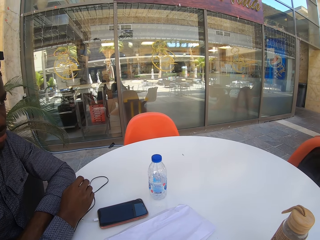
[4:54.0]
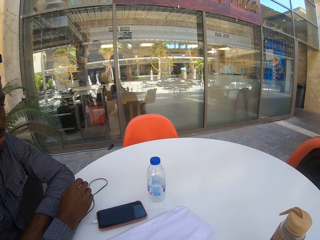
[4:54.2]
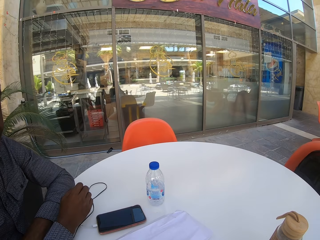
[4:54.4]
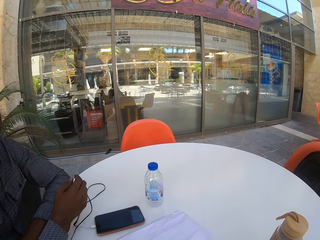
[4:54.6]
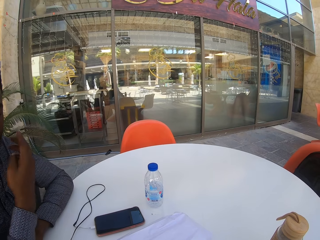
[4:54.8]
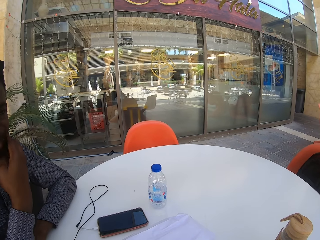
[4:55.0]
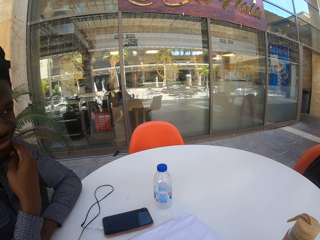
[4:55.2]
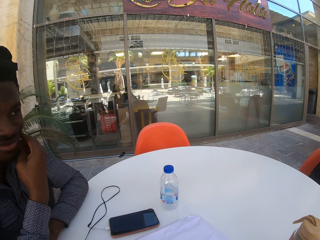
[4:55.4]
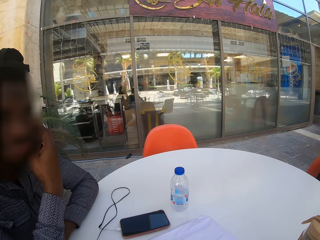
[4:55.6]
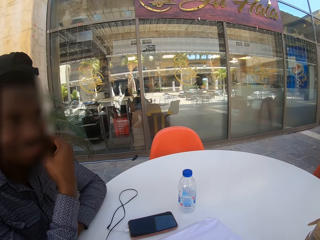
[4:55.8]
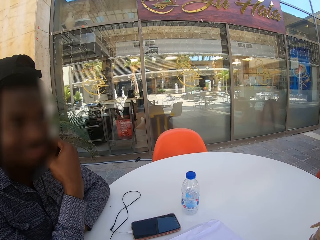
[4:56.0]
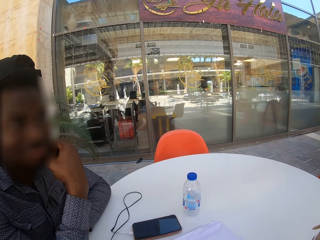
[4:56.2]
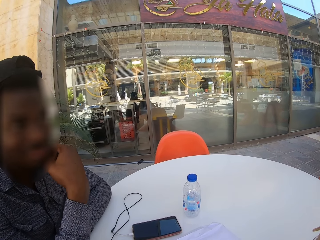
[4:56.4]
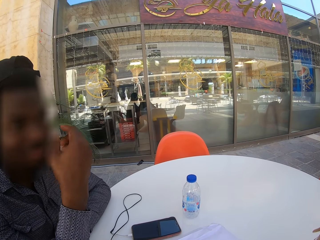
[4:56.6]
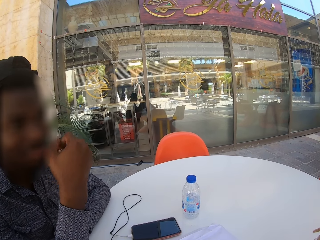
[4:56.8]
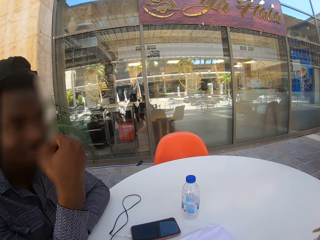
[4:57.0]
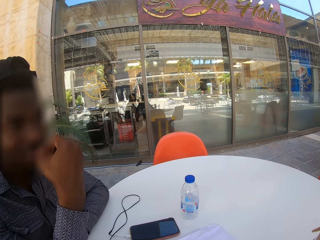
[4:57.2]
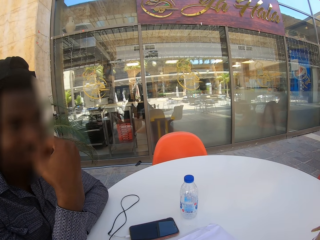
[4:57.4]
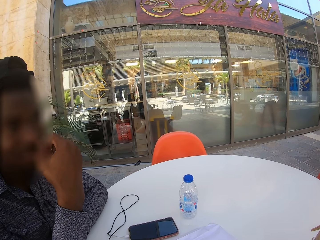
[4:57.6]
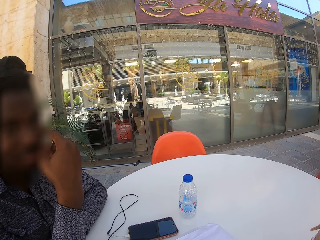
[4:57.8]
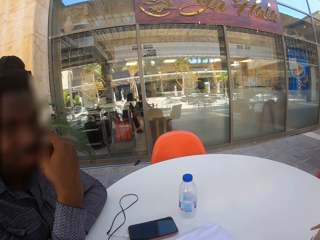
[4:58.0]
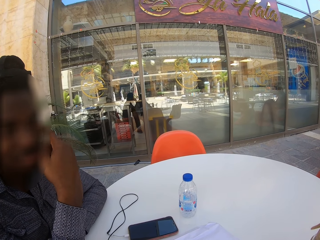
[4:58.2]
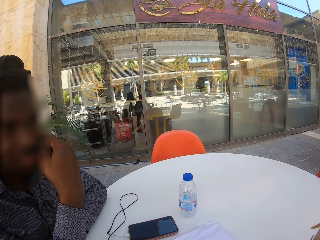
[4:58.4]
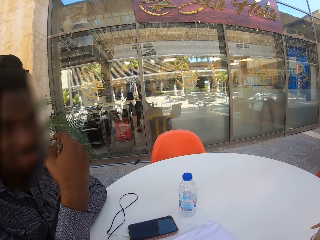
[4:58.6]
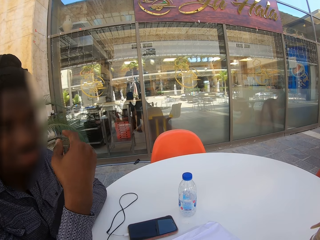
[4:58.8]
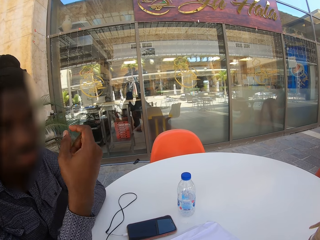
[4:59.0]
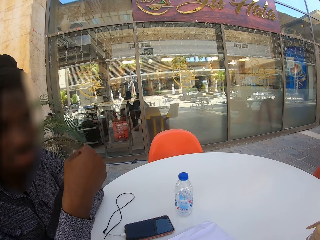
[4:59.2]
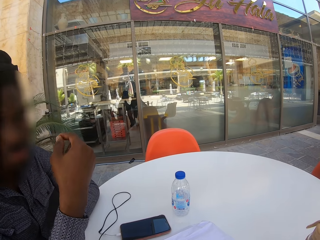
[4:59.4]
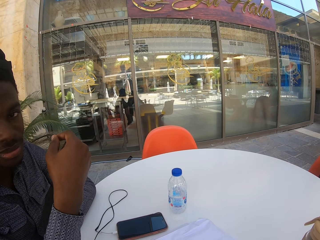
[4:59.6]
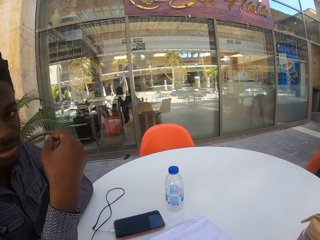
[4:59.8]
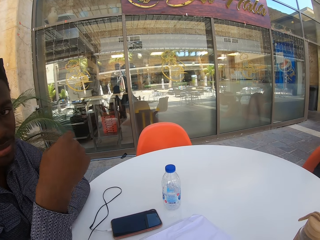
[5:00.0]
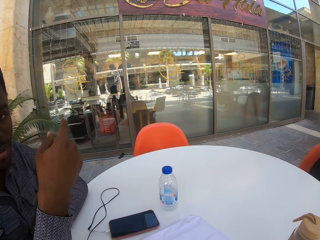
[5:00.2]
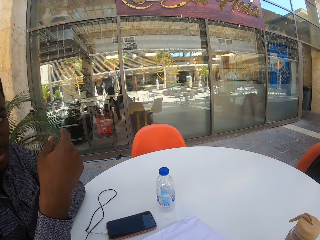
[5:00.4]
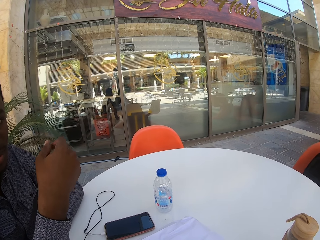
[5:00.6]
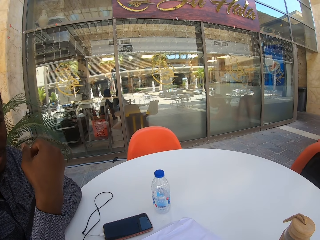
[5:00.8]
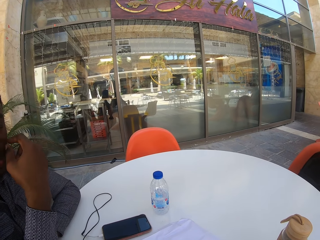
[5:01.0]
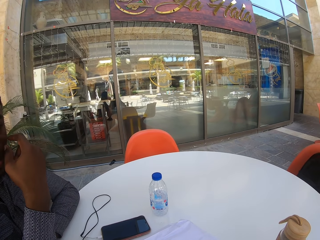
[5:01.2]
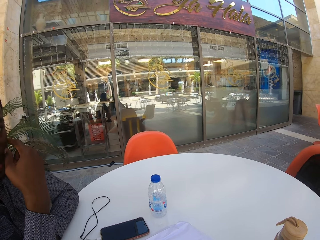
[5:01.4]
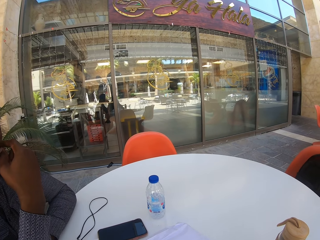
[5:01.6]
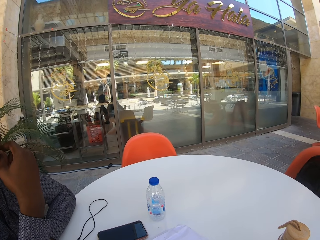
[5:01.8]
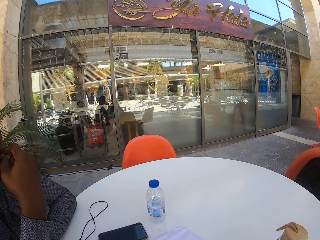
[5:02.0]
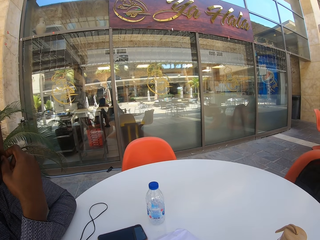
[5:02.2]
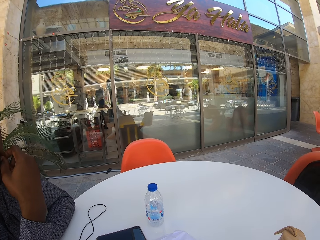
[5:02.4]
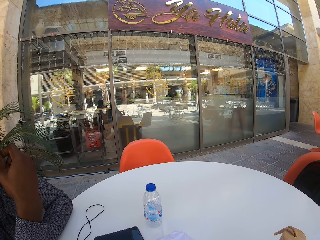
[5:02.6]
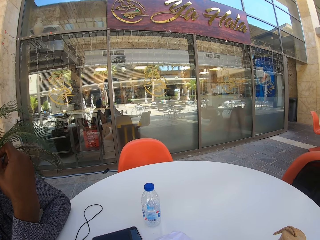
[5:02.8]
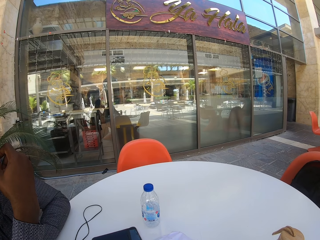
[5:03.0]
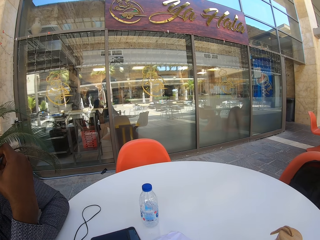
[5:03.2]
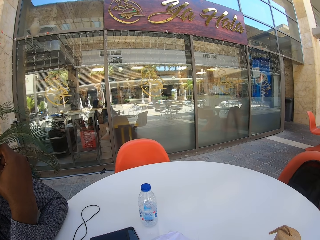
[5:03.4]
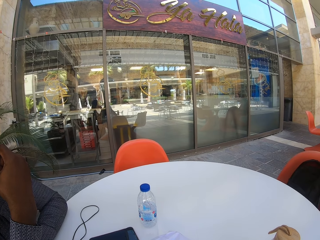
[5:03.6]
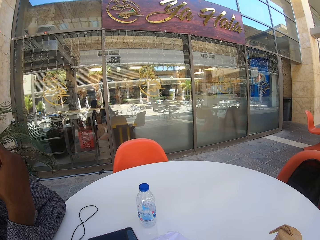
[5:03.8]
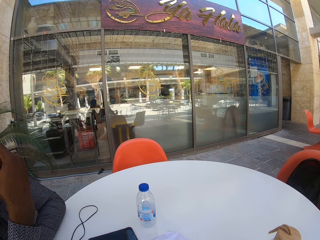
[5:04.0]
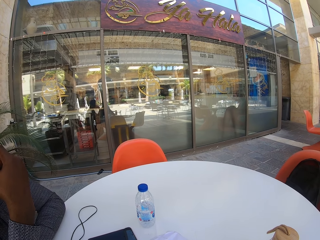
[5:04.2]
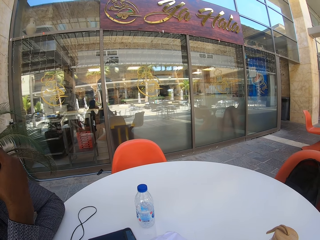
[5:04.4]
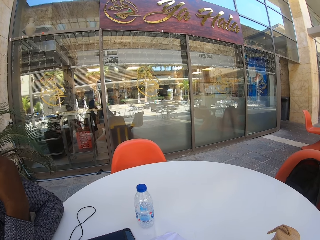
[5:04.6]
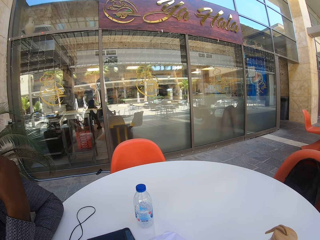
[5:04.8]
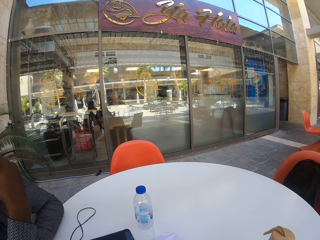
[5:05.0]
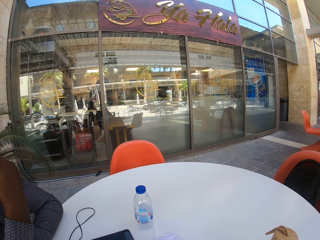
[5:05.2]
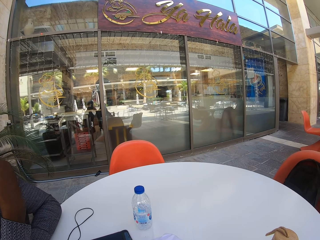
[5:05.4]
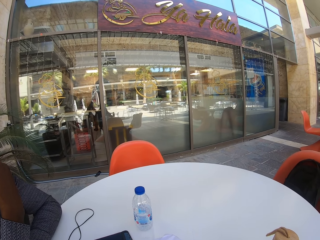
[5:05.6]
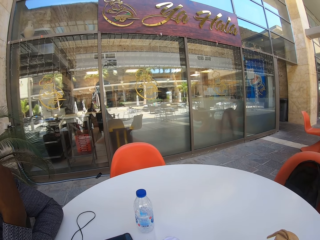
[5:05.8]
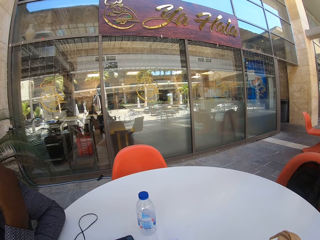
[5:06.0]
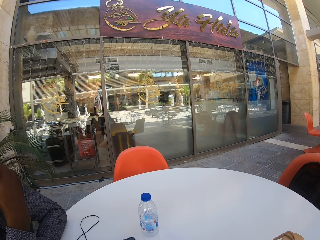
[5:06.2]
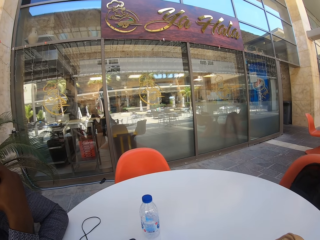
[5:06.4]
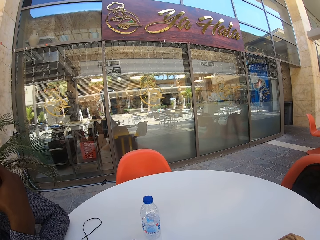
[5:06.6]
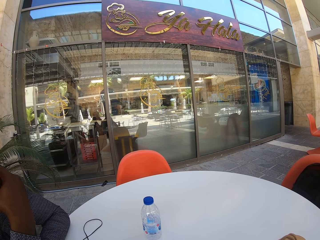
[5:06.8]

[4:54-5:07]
The man scratches his beard, moves the hand, and touches the beard. He is talking to the camera wearer.

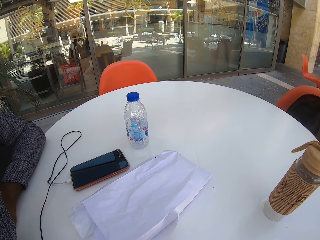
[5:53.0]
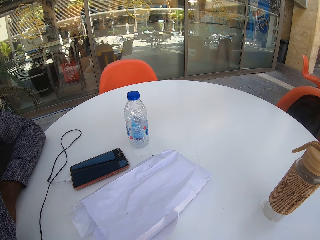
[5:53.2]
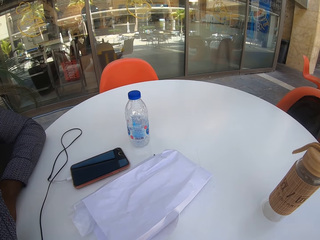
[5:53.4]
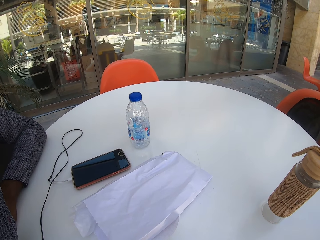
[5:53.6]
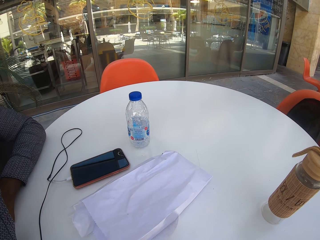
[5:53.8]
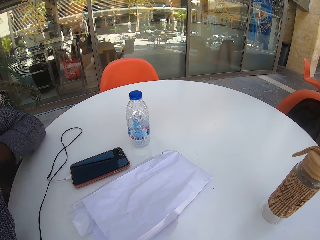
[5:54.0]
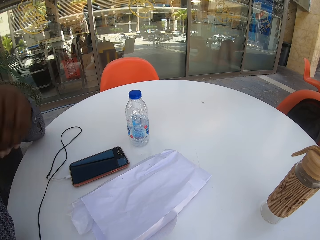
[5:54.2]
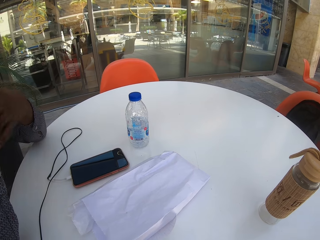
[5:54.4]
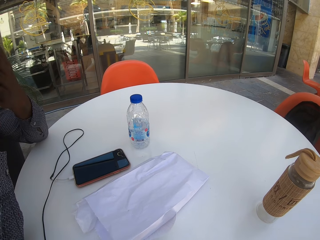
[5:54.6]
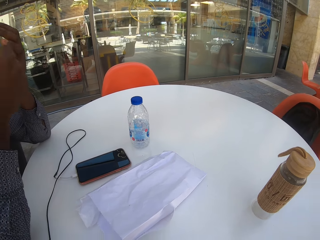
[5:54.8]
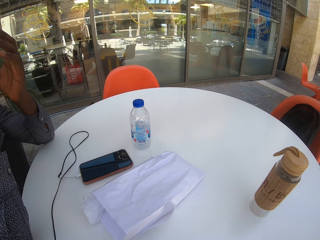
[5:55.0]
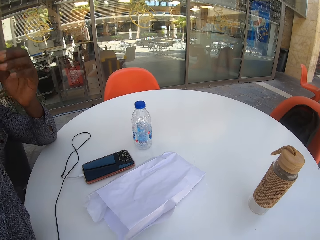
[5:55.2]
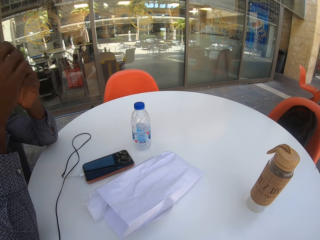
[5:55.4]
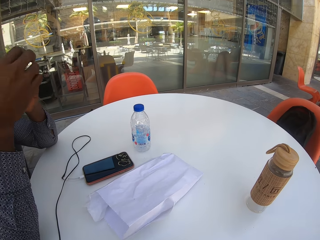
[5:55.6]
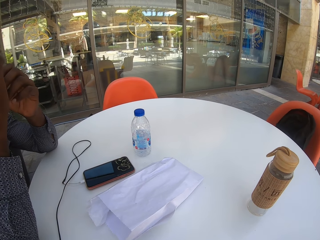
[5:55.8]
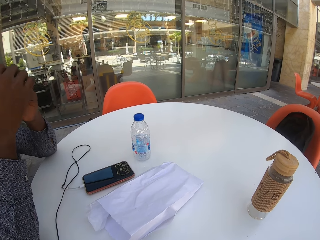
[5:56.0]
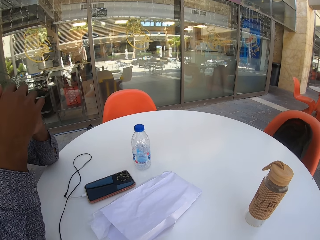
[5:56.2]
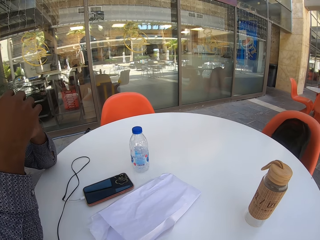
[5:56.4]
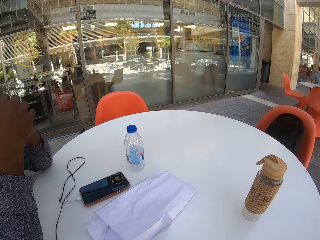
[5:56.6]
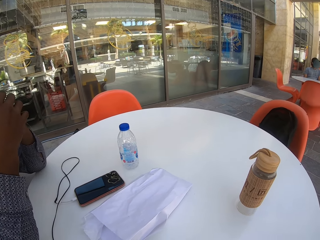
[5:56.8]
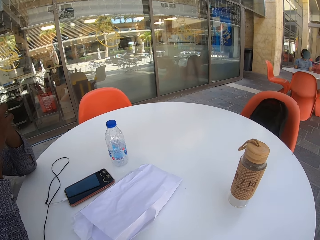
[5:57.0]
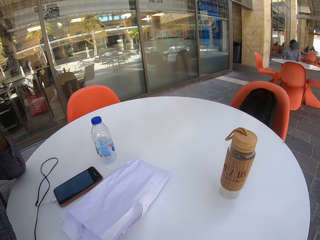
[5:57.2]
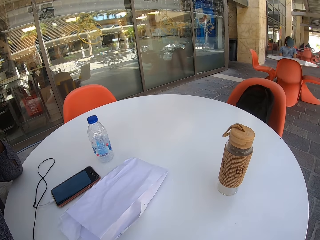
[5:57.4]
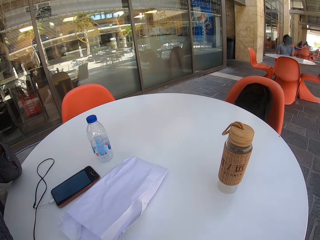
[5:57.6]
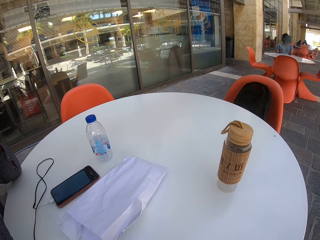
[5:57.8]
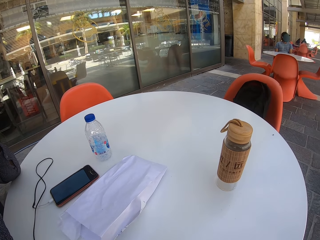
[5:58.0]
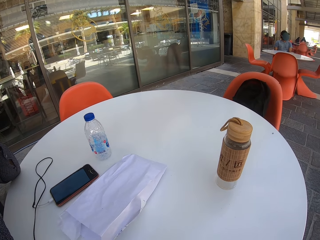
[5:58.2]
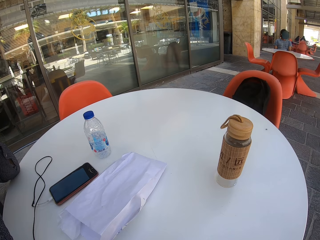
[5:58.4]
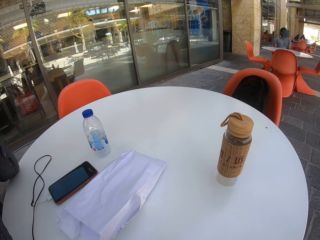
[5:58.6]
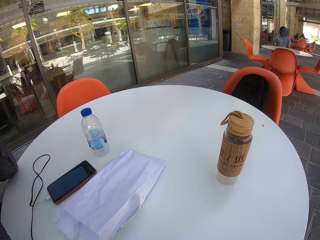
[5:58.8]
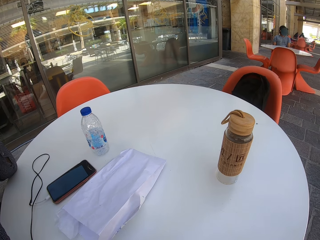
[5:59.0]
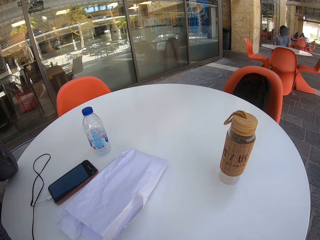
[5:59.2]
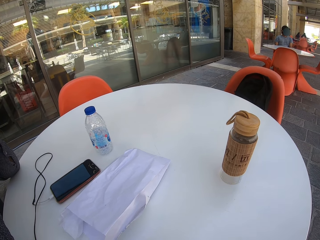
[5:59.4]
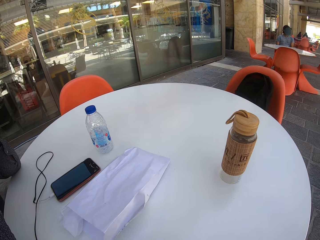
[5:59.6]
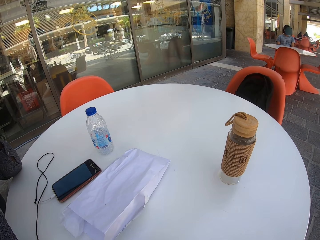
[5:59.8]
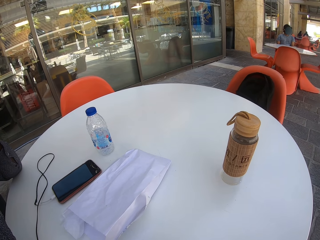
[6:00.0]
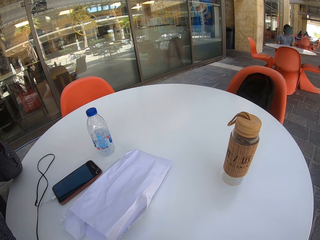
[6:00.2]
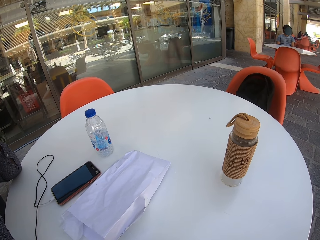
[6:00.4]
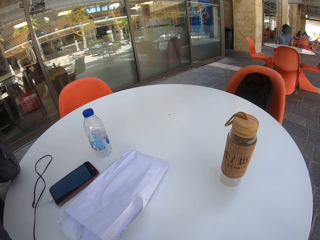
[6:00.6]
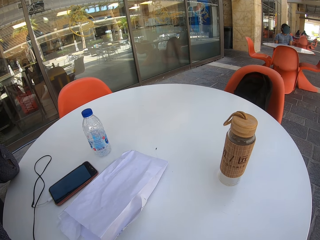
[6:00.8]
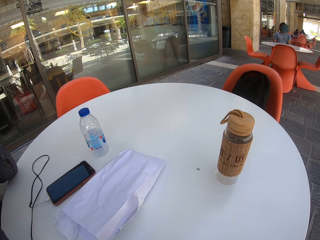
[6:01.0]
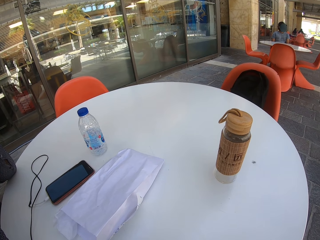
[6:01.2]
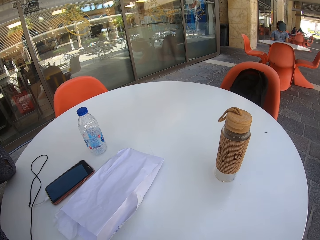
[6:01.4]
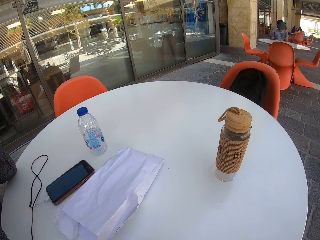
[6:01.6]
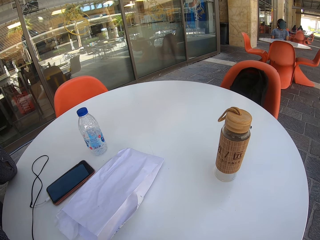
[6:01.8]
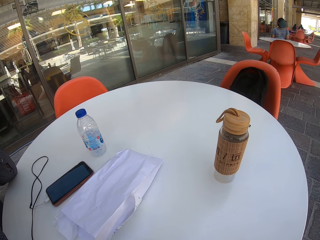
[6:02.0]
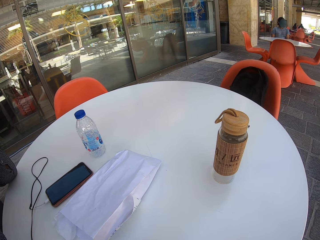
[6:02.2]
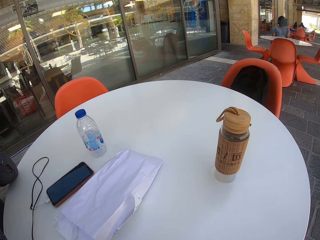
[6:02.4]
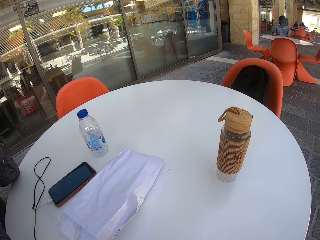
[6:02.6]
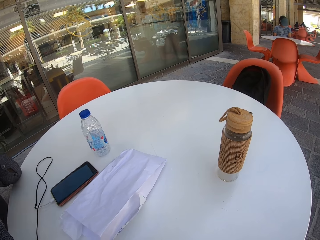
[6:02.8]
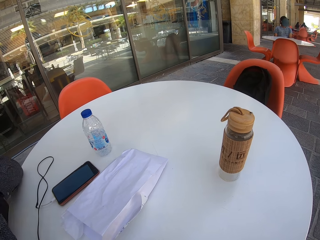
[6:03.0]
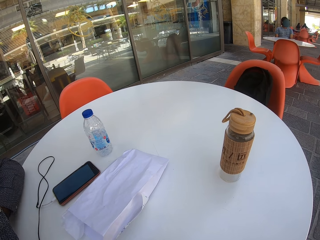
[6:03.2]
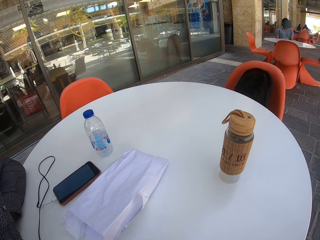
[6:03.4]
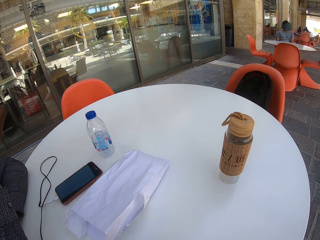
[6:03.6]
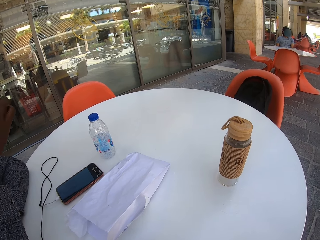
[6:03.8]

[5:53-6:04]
The man moves the hand.
